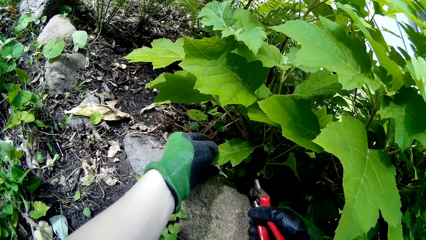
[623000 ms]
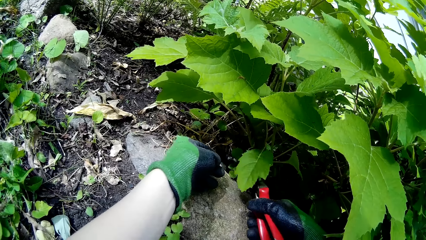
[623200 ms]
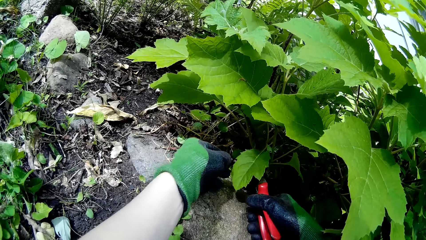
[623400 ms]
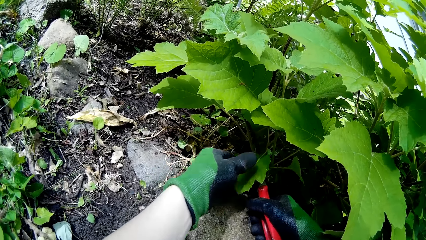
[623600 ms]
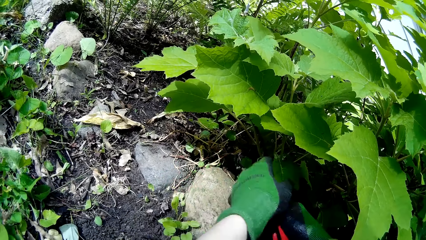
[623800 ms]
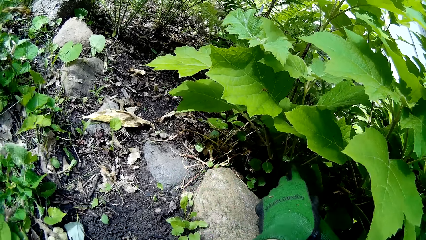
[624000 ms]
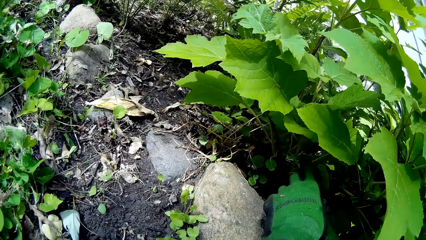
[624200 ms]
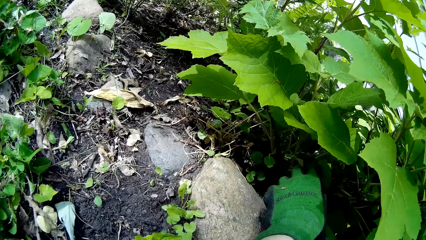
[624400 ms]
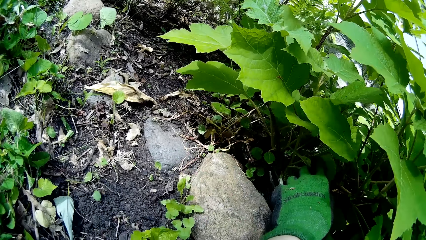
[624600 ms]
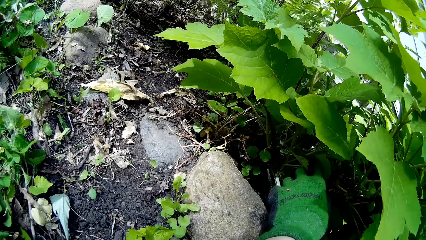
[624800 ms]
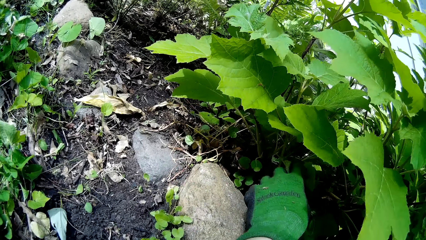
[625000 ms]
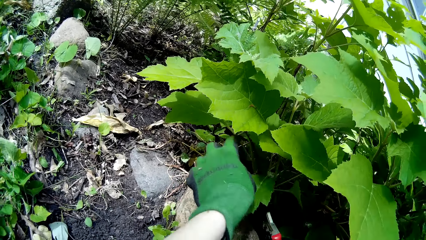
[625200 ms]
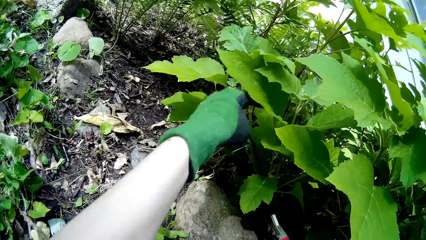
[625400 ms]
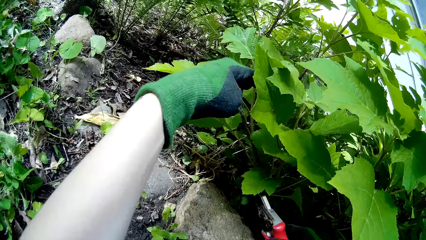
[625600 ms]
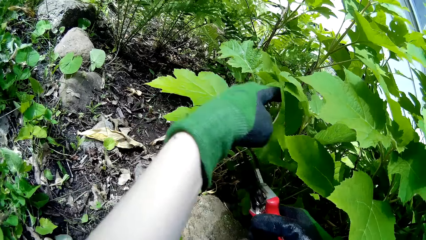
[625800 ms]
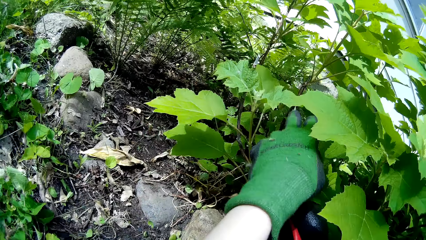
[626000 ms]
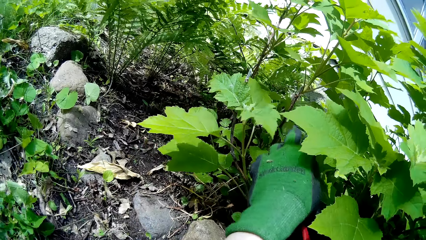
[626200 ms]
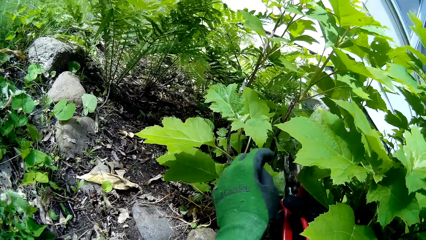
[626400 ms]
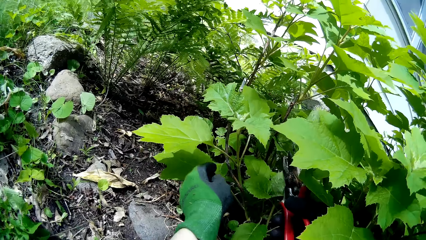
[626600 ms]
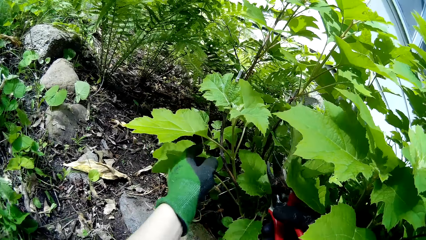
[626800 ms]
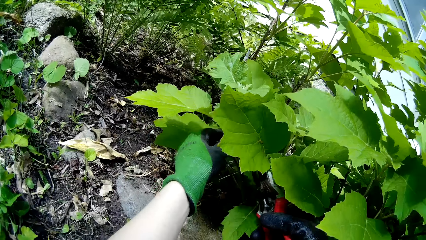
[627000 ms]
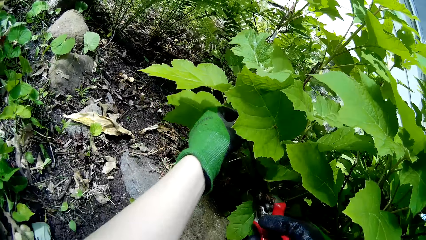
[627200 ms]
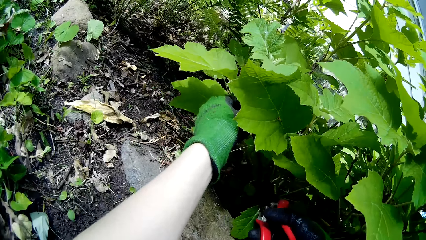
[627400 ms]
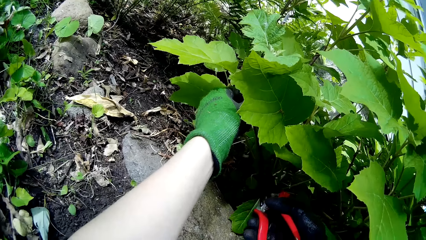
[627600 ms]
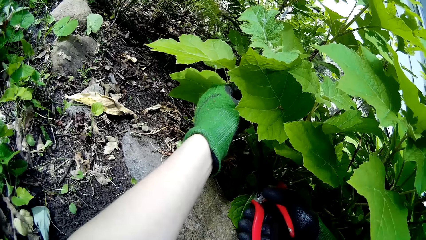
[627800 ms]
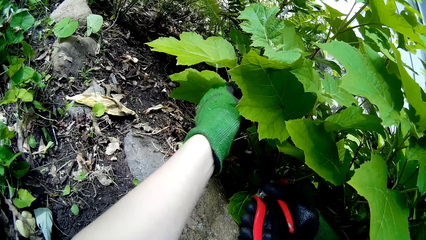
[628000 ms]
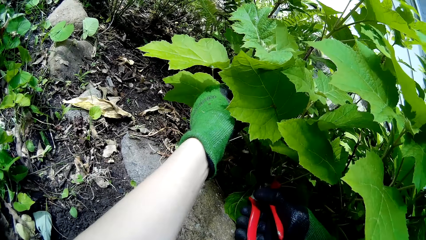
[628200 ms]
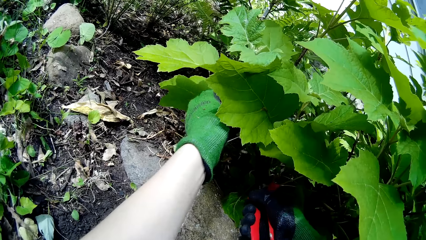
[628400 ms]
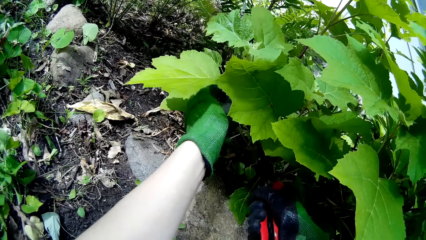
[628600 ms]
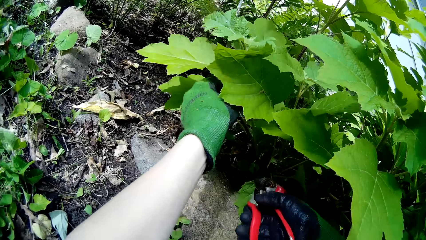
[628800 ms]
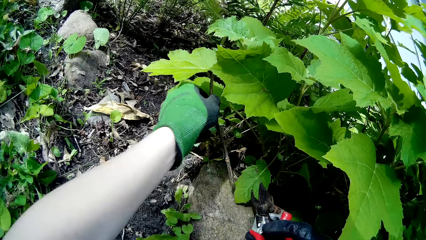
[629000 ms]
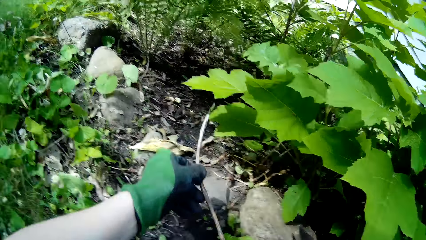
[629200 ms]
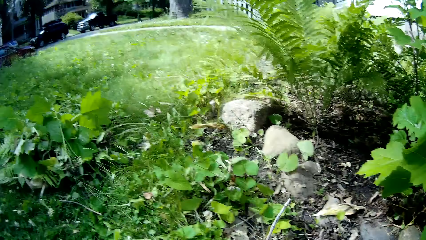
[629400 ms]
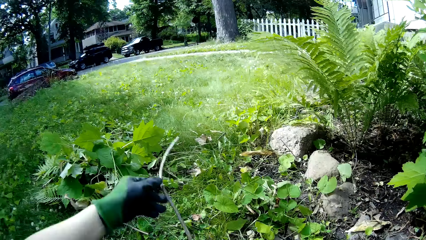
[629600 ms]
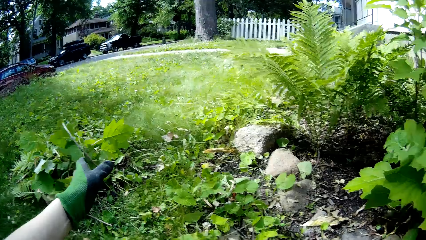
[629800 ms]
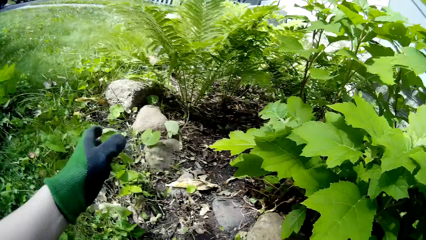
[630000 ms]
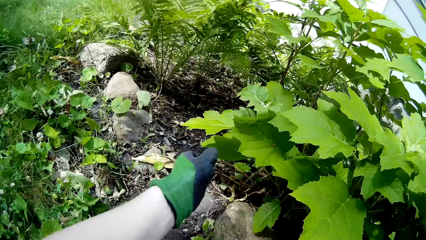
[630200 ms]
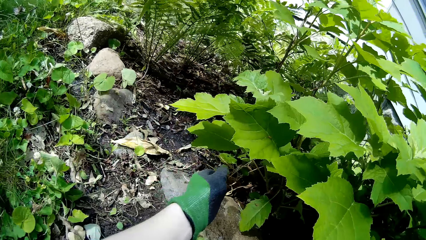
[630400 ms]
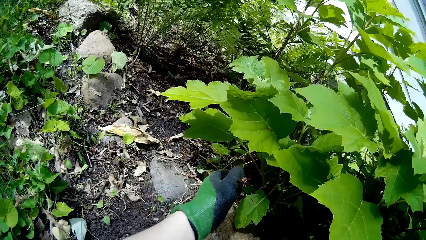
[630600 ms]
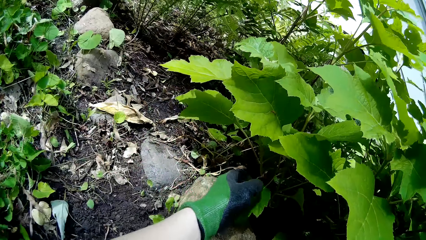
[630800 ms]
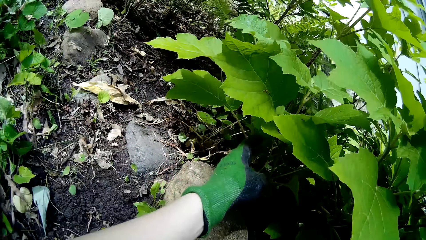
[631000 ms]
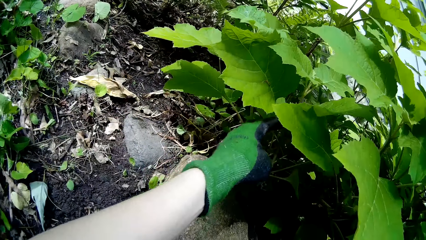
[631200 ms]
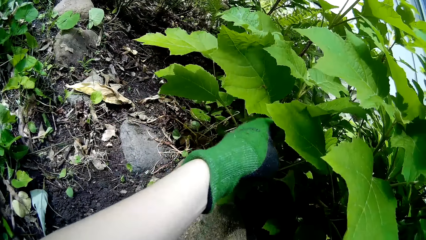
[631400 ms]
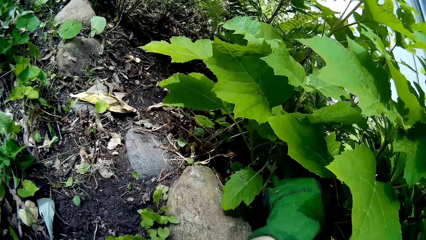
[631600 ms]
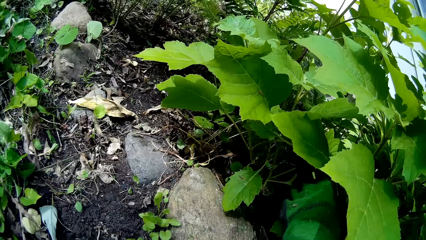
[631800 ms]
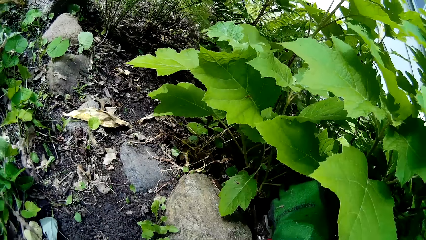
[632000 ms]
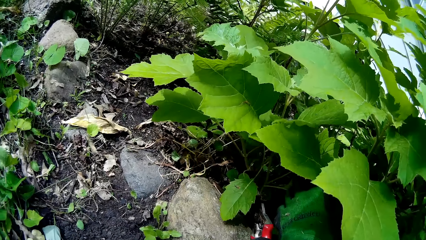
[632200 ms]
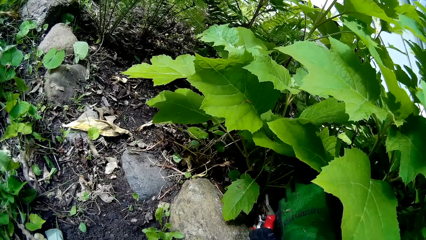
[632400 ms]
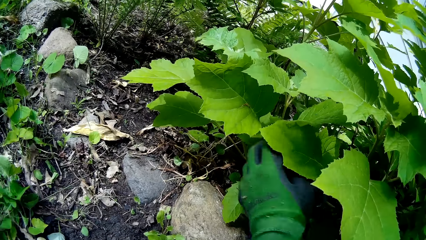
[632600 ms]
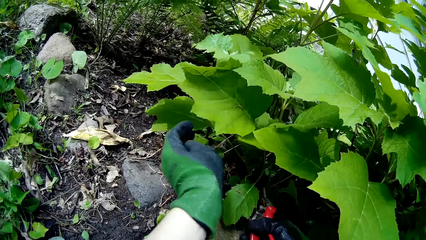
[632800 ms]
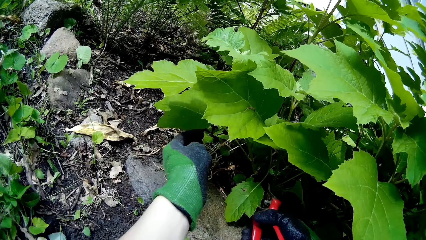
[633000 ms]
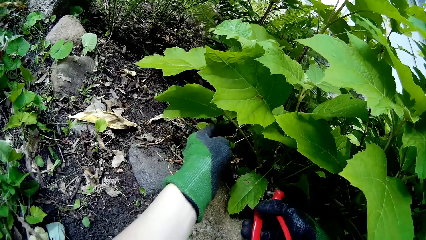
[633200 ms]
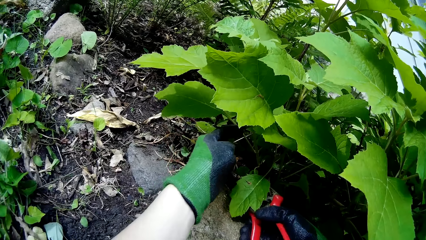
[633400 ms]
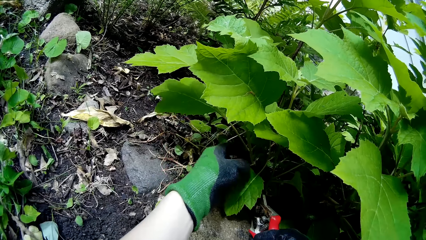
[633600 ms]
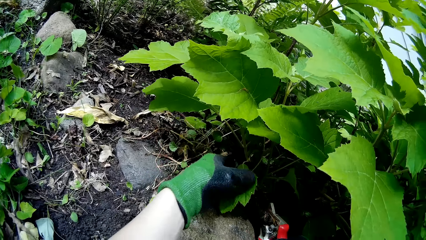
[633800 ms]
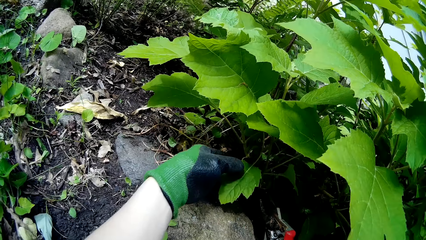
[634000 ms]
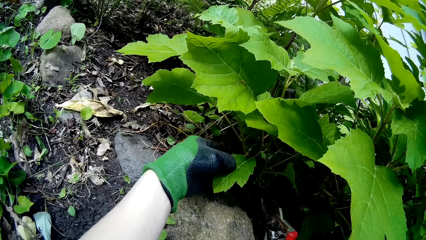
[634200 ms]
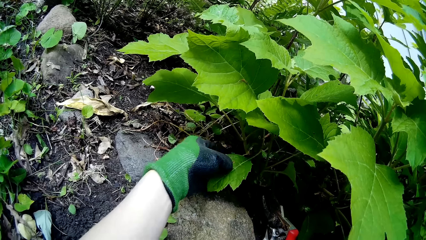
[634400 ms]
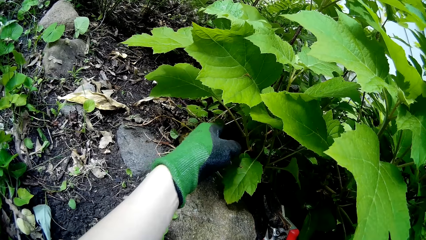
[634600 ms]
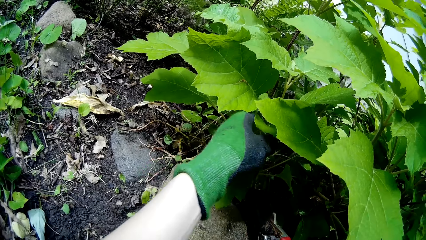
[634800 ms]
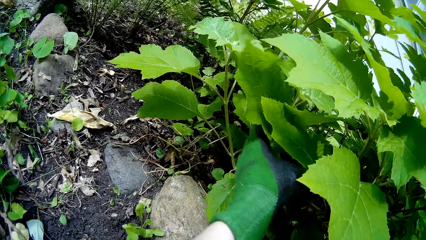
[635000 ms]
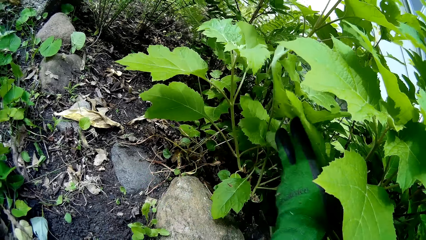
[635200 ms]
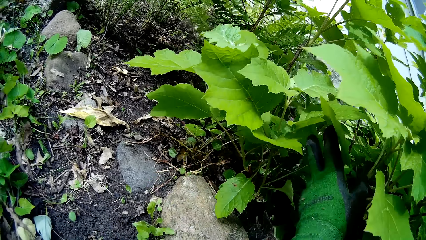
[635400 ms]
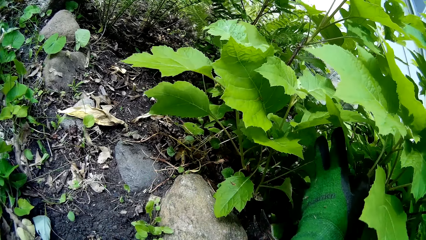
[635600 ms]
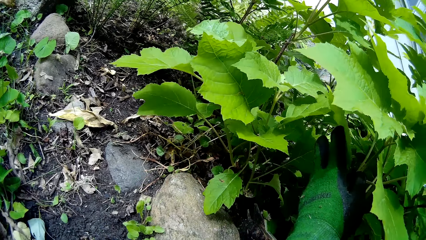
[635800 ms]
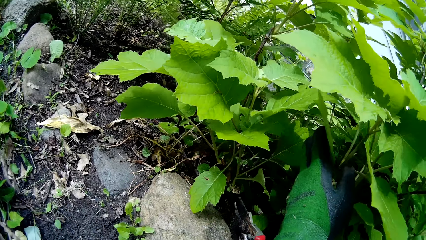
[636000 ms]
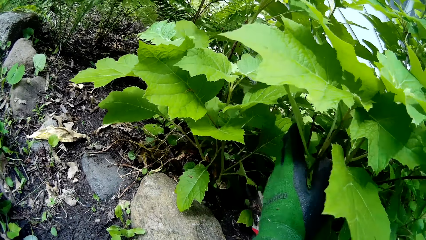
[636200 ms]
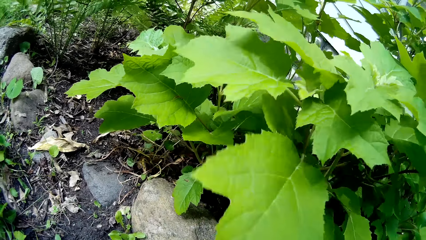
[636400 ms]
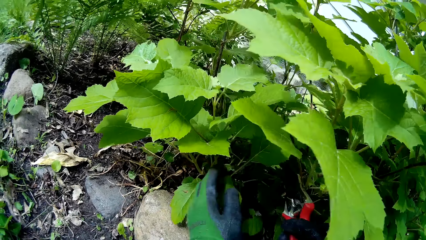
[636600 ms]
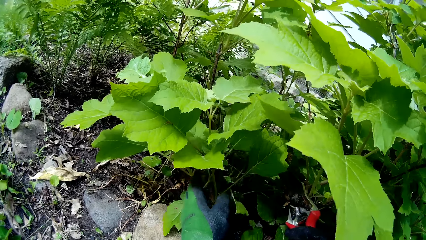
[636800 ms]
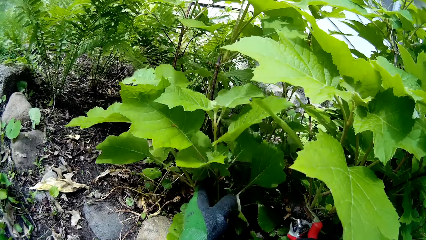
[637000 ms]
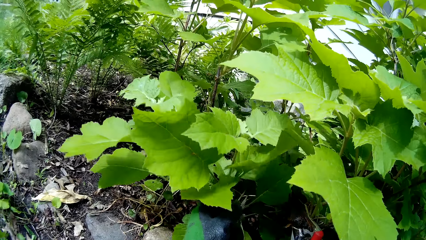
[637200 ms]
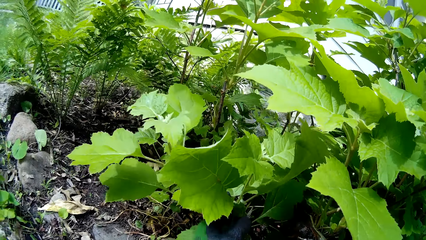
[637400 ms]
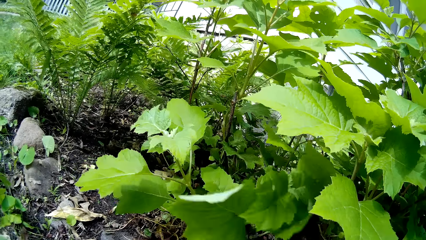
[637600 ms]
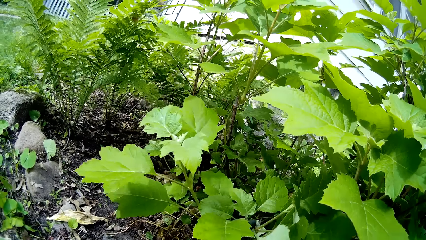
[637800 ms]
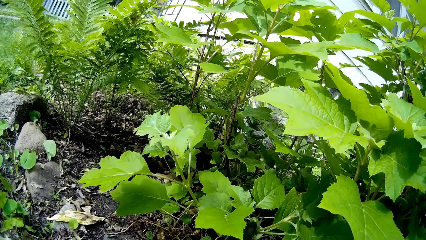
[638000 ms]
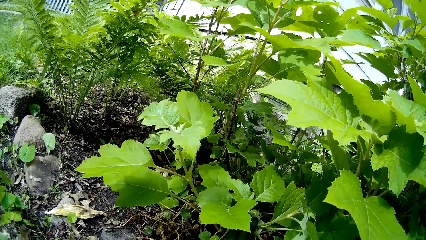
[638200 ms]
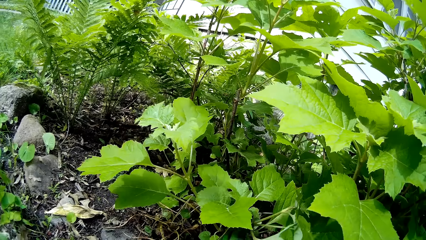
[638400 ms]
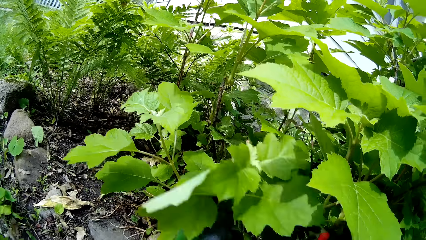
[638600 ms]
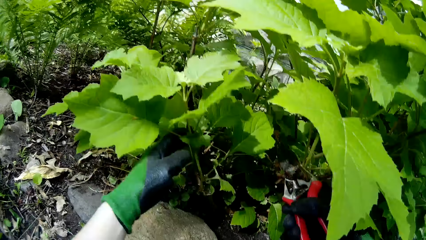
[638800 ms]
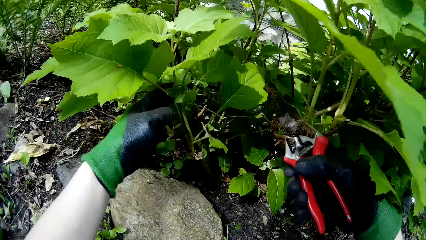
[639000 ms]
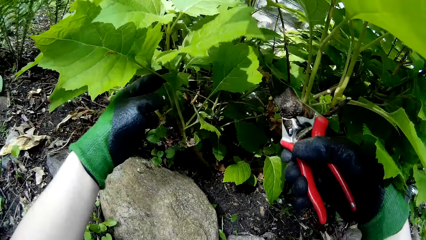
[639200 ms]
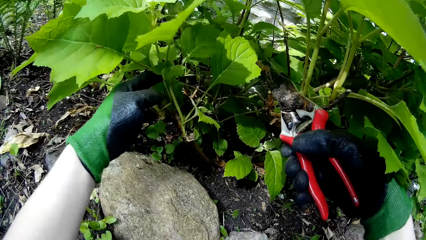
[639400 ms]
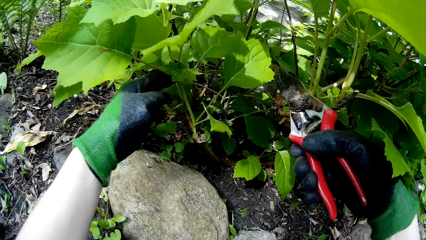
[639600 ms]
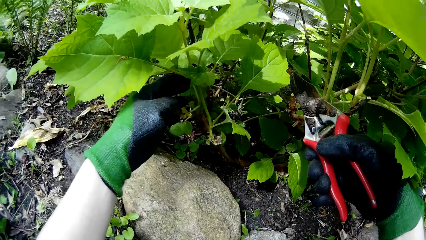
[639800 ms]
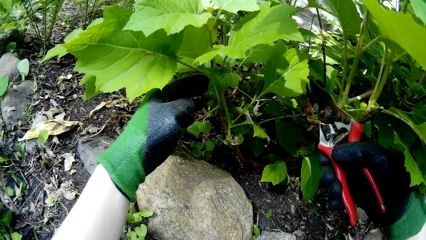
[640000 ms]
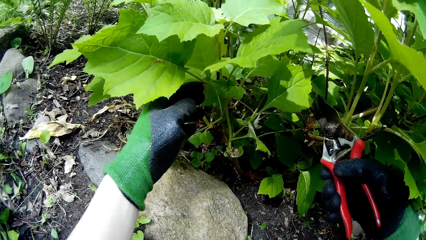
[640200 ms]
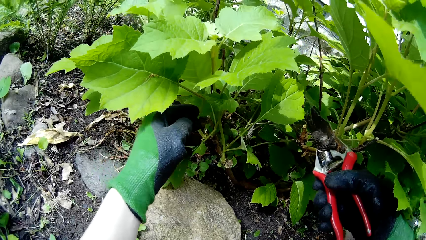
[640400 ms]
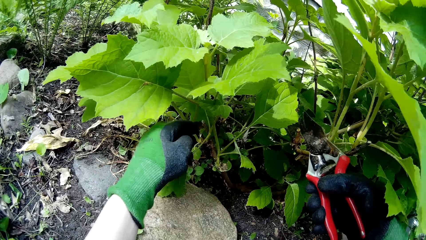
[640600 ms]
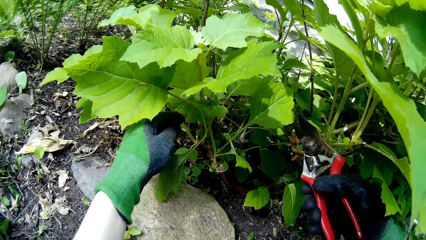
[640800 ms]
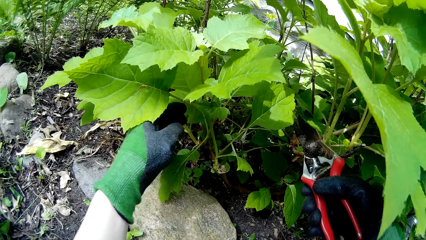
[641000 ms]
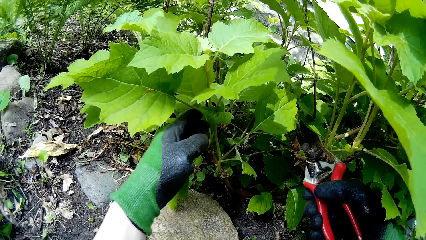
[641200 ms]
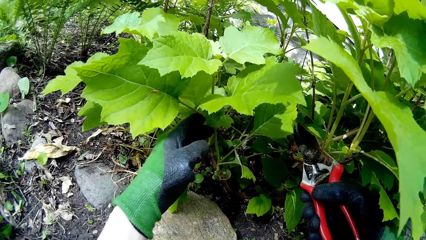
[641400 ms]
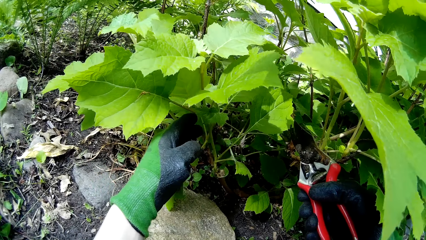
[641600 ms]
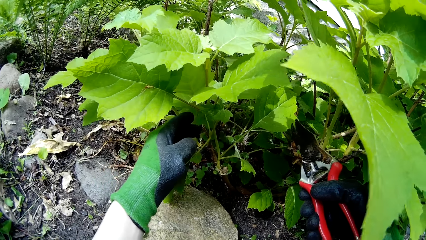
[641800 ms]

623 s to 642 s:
The camera wearer cuts off the stem with the garden shears in her right hand. She throws the stem on the ground with her left hand. She holds a stem with her left hand. She holds a stem with her left hand again.
